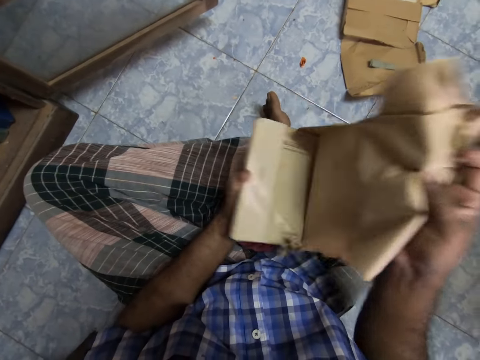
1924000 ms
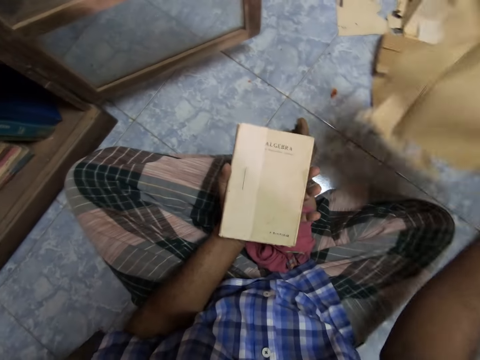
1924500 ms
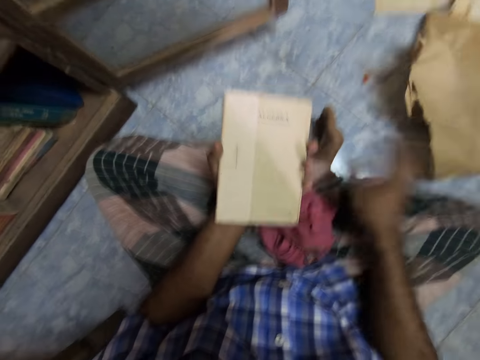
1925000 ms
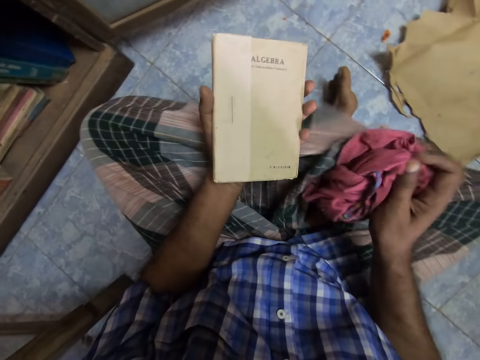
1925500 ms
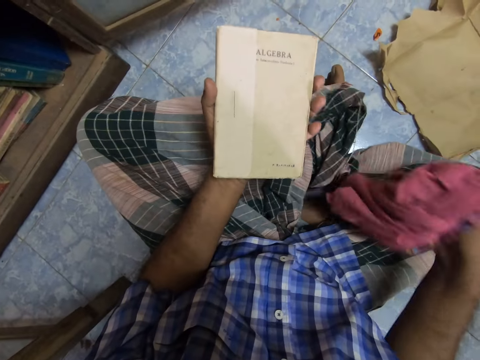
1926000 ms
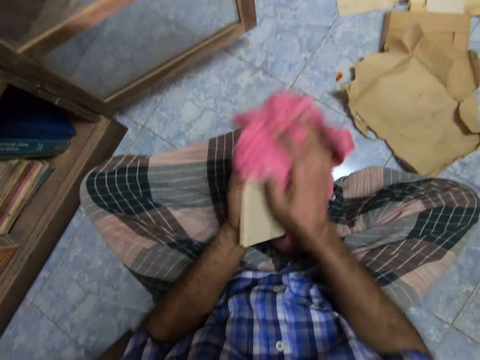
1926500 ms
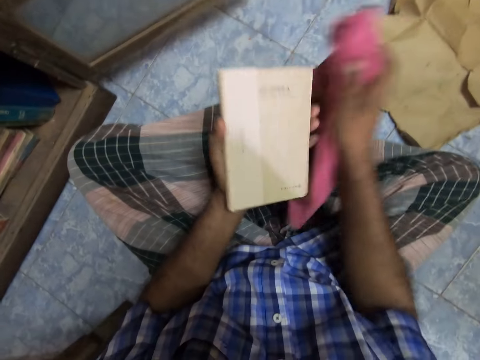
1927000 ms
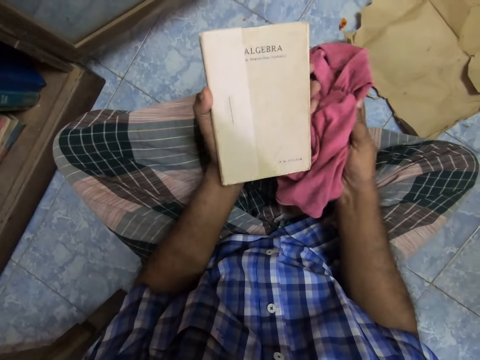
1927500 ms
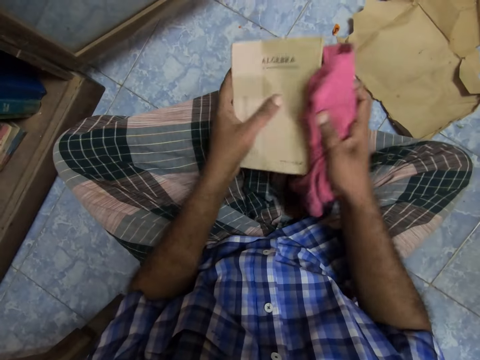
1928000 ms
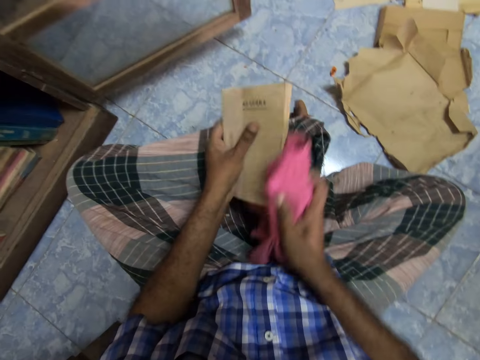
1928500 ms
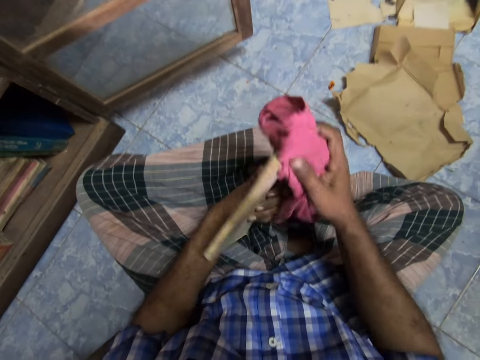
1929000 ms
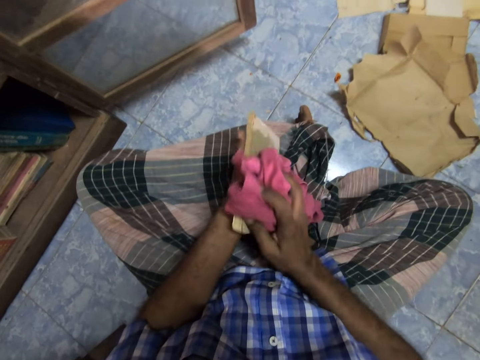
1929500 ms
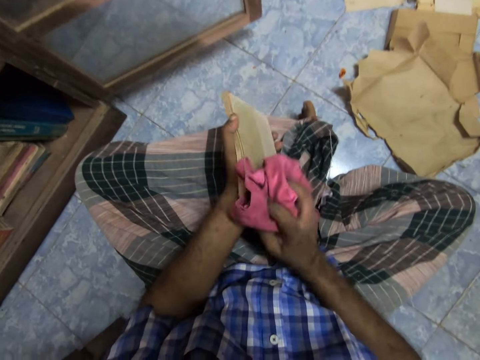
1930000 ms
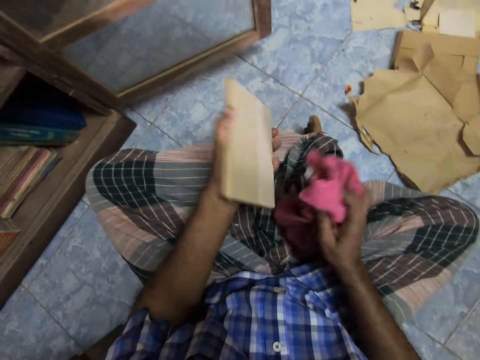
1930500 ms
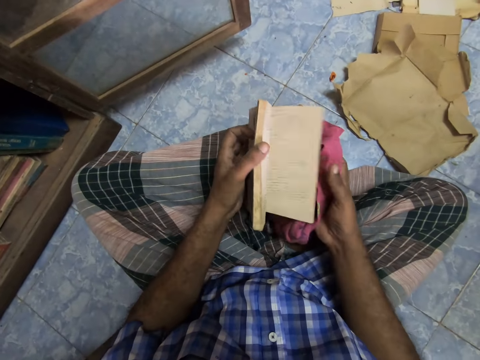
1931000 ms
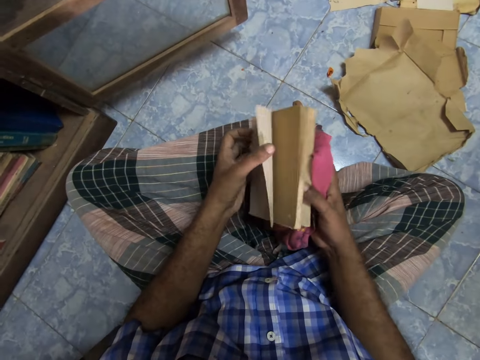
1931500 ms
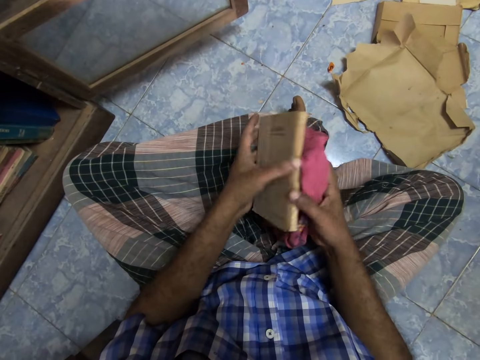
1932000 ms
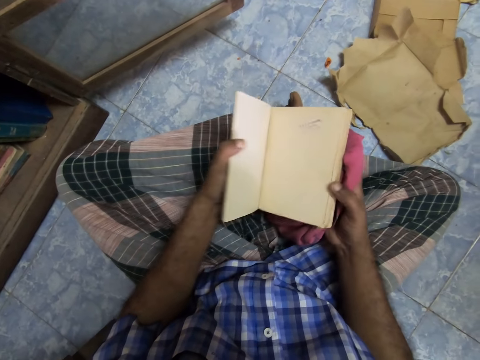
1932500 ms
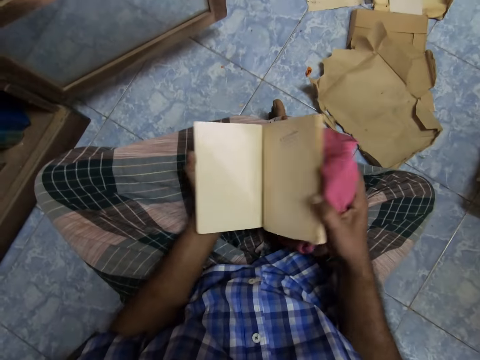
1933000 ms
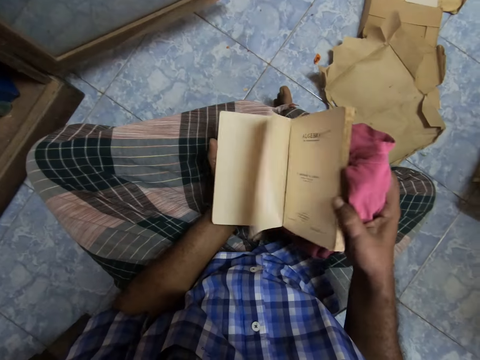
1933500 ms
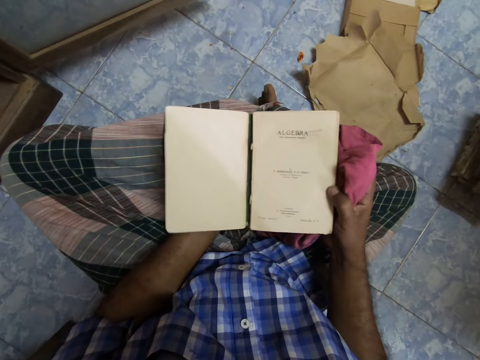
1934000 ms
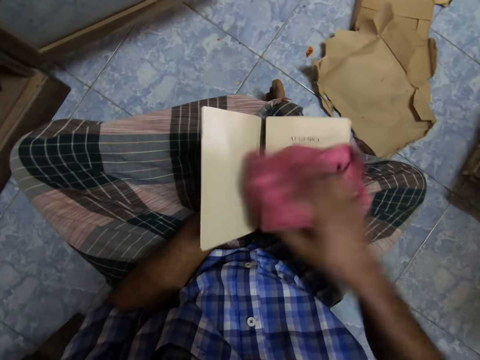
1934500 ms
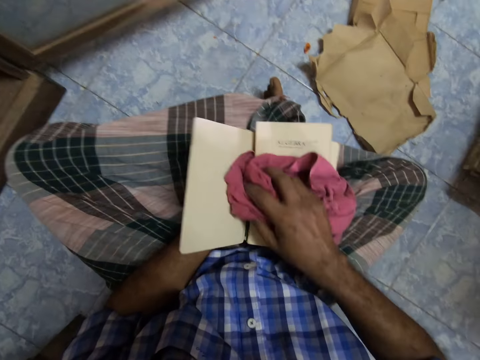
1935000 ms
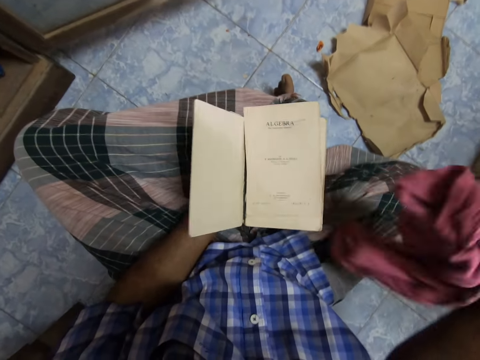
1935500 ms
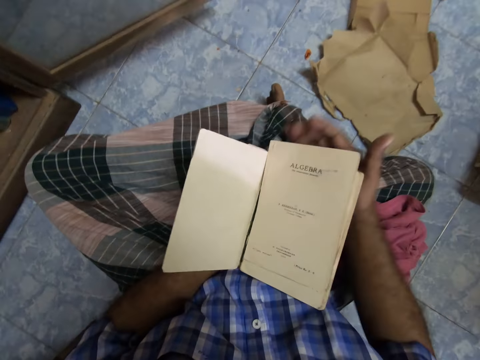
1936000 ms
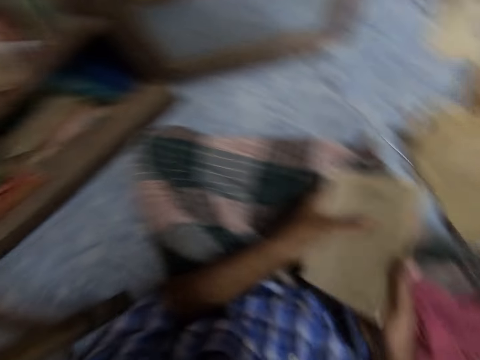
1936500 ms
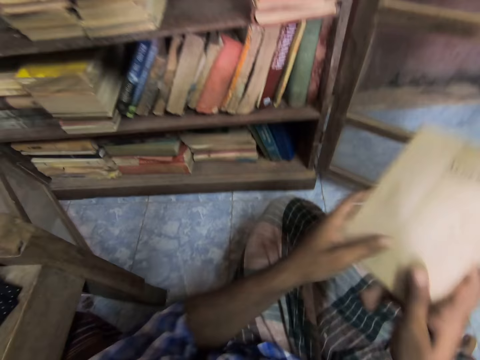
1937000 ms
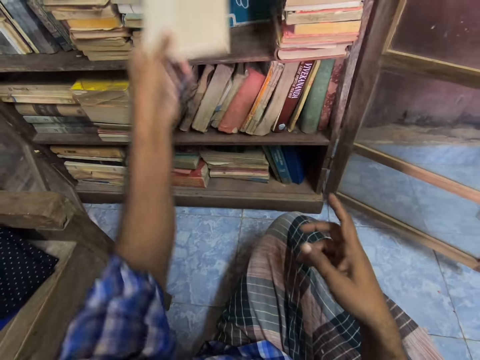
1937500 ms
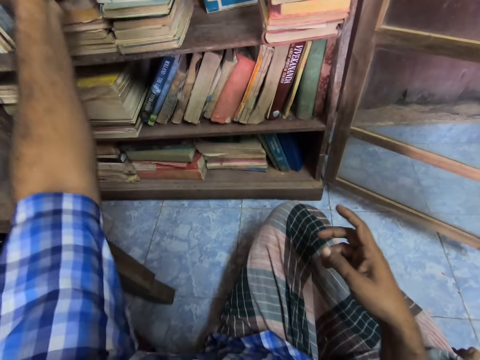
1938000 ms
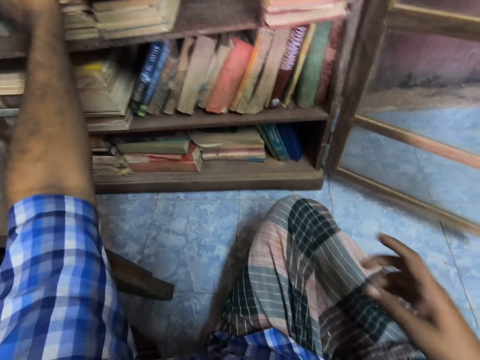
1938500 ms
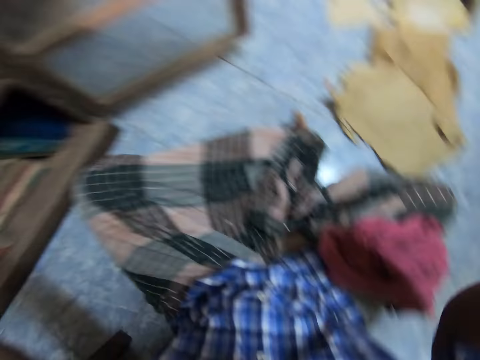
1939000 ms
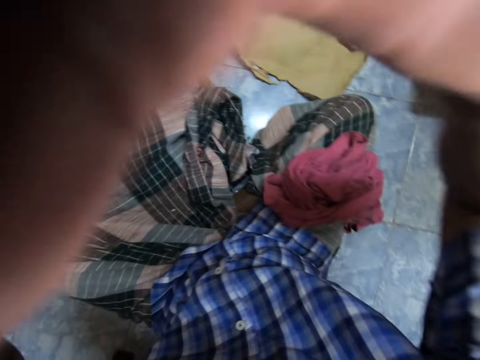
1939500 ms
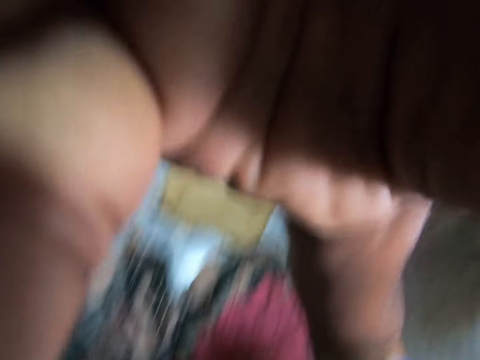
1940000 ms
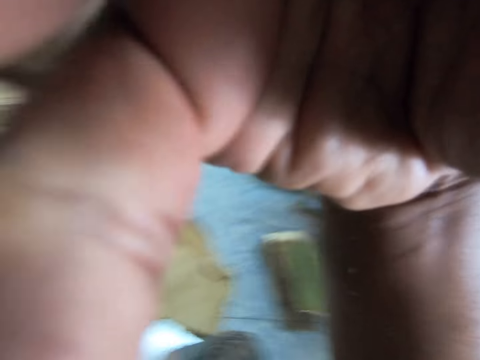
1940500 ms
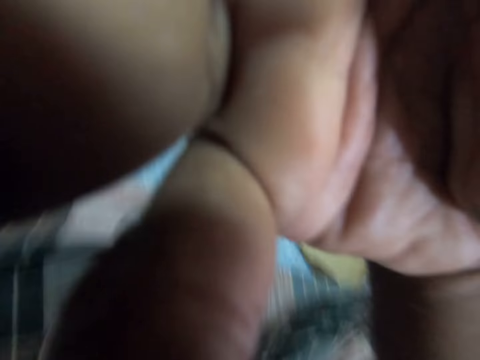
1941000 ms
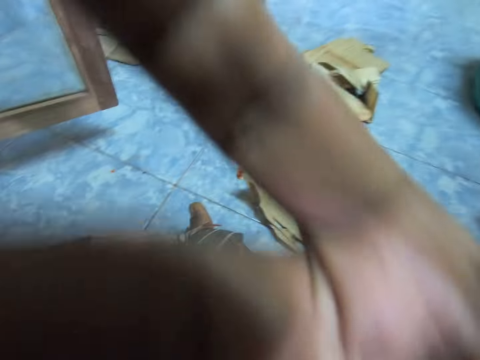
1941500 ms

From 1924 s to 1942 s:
The camera wearer puts the cover on the floor. They grab the cloth. They wipe the book's cover with the piece of cloth. They open the book pages. They wipe the book. They put the cloth down. They place the book on the bookshelf. They adjust the camera.

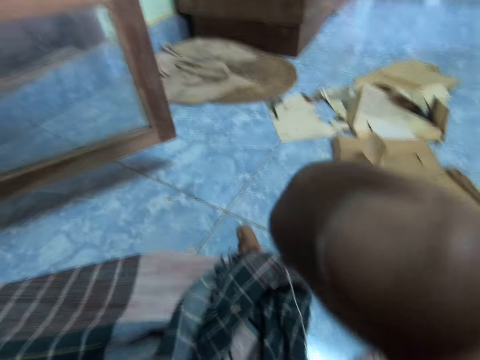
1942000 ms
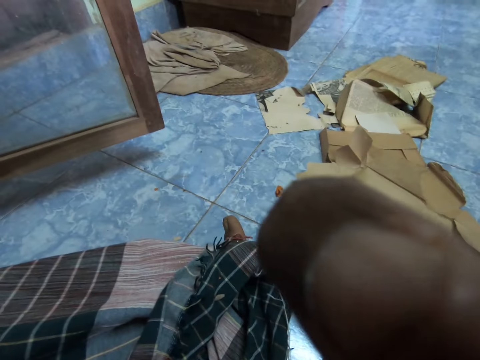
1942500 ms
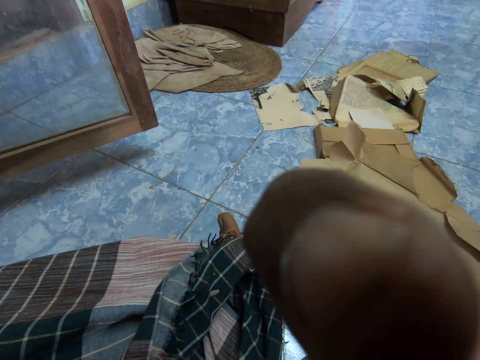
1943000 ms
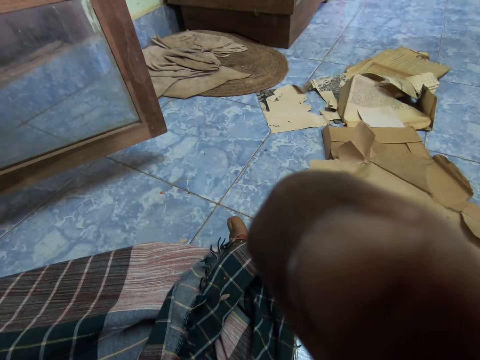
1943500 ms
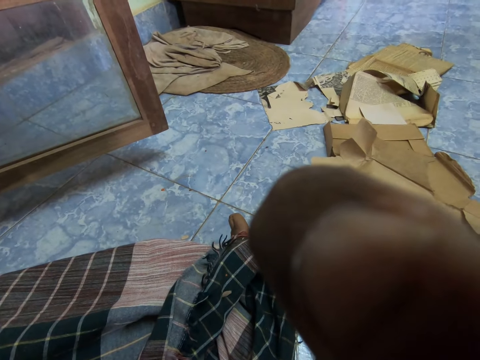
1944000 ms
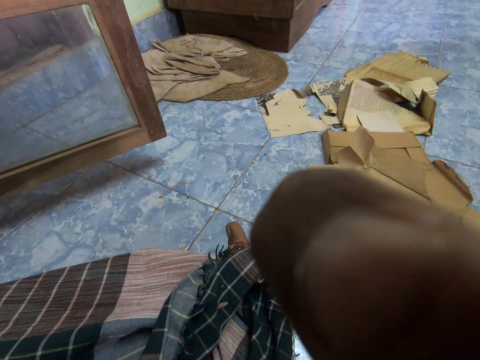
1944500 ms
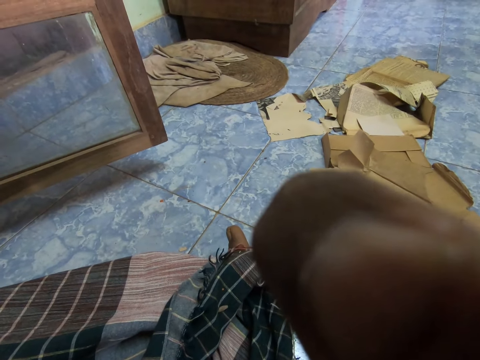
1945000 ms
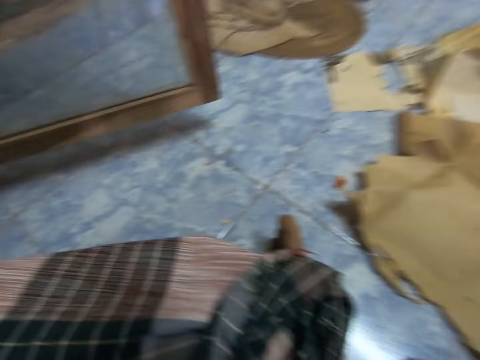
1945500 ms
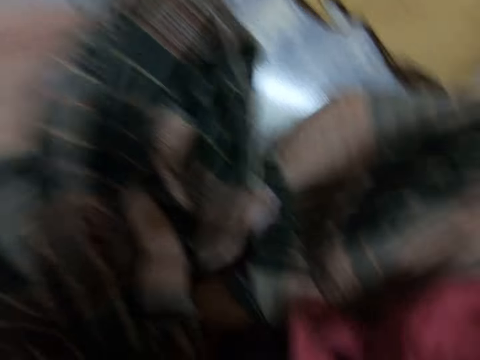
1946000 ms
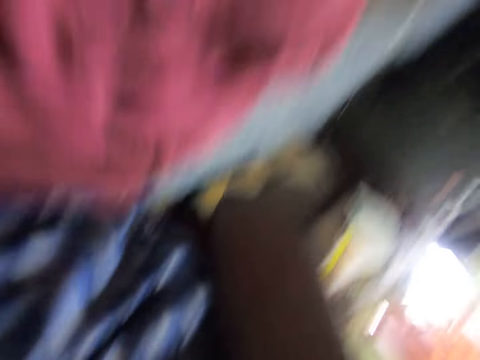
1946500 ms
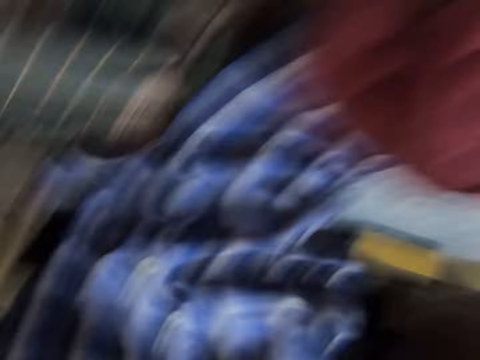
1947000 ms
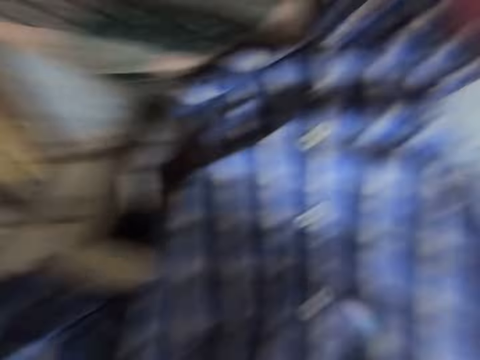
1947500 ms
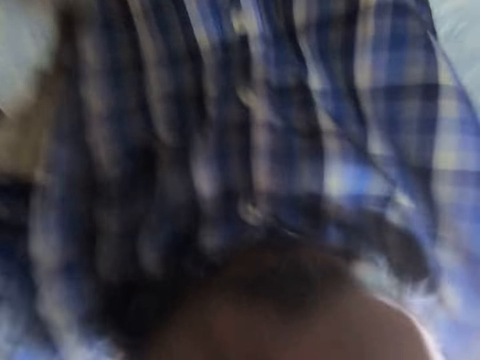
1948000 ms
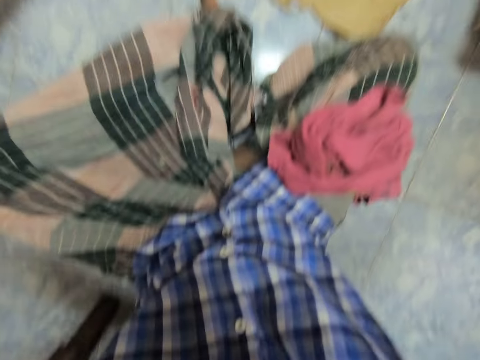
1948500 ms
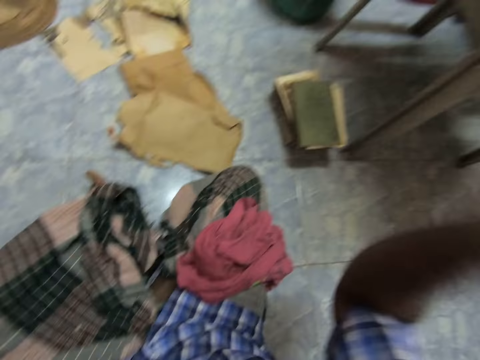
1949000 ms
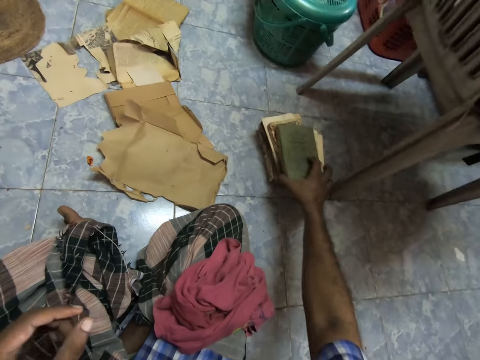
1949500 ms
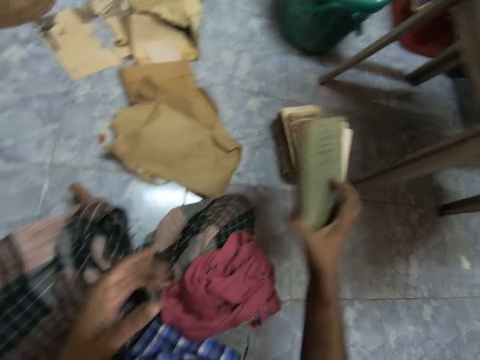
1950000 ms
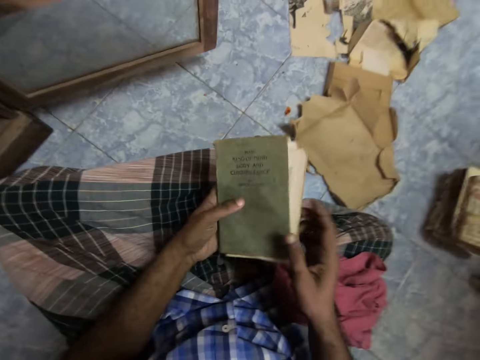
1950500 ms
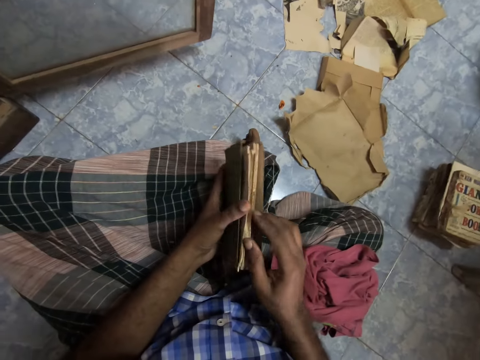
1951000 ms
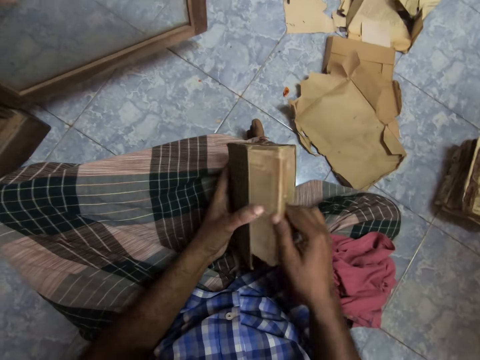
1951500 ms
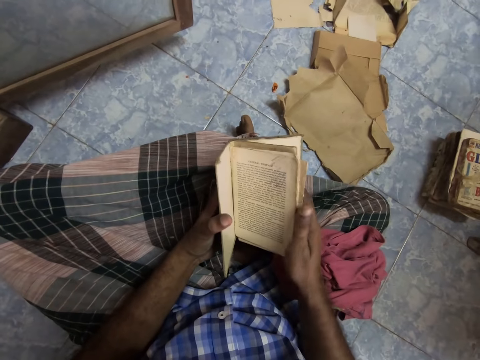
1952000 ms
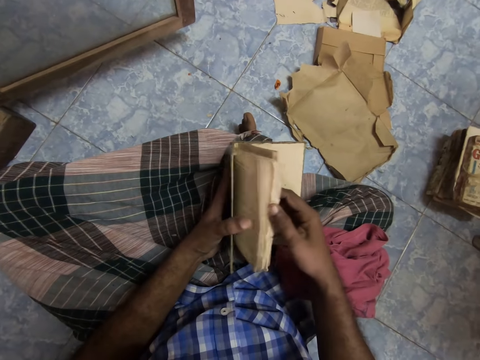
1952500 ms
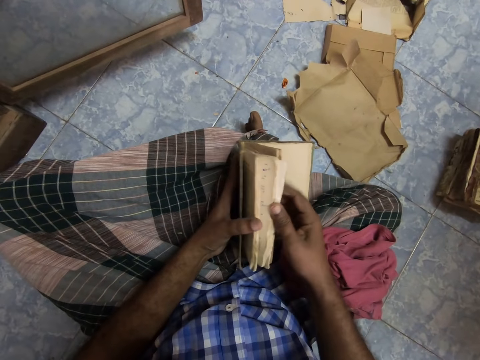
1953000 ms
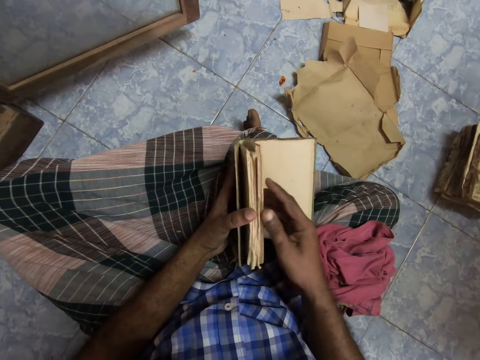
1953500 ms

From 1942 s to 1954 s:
The camera wearer grabs the book. They open the book pages.
